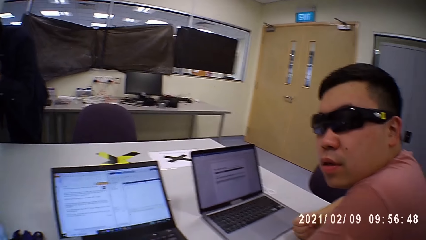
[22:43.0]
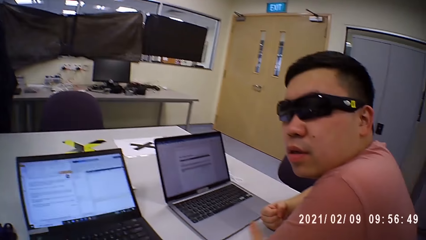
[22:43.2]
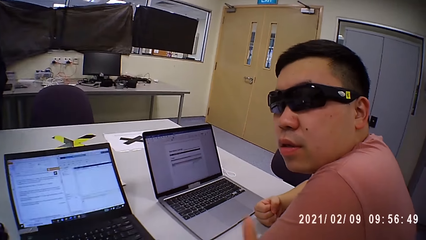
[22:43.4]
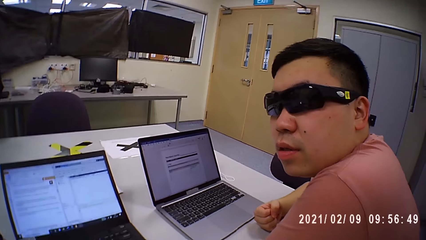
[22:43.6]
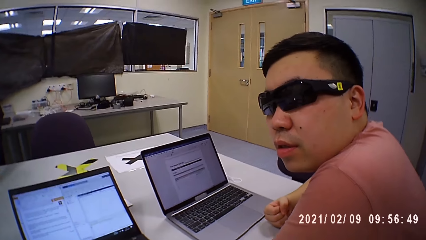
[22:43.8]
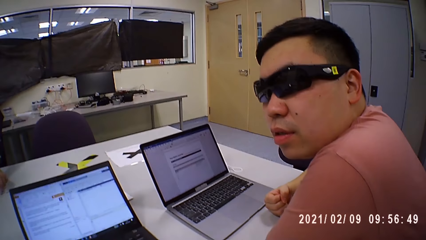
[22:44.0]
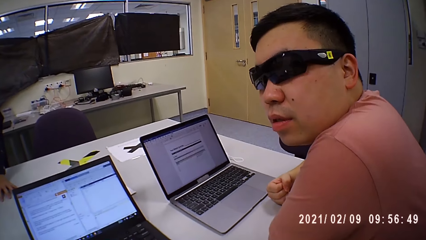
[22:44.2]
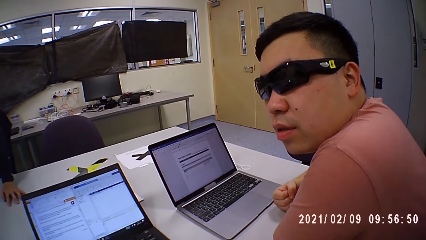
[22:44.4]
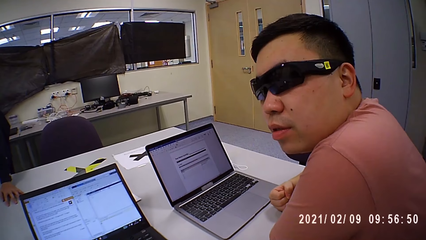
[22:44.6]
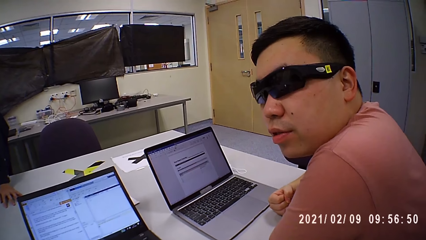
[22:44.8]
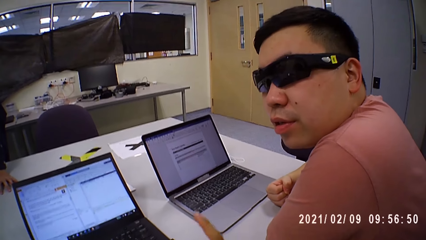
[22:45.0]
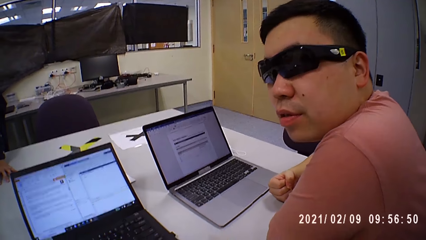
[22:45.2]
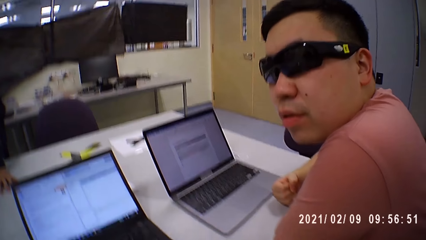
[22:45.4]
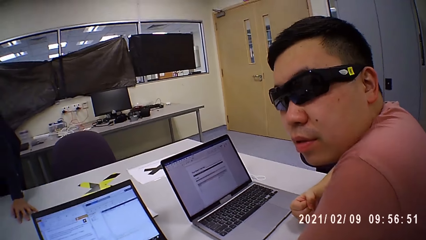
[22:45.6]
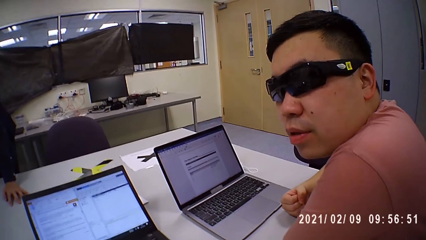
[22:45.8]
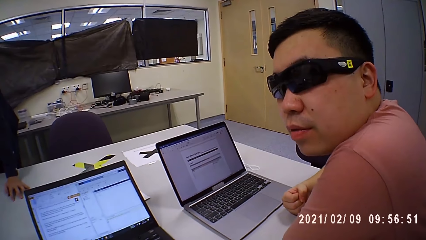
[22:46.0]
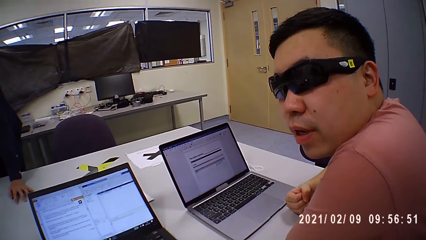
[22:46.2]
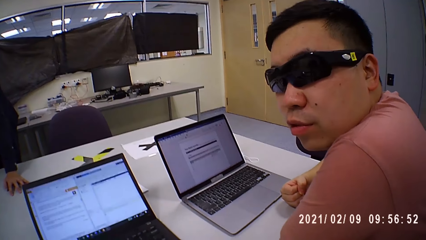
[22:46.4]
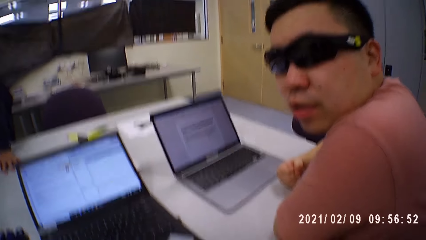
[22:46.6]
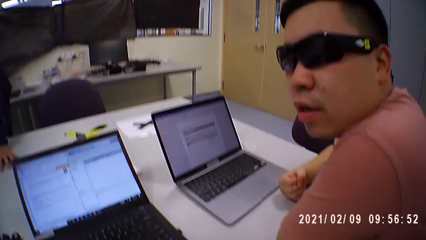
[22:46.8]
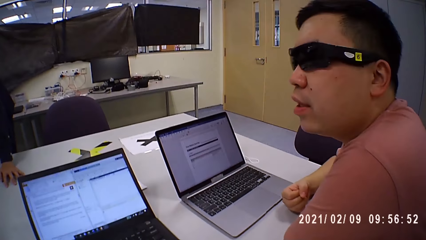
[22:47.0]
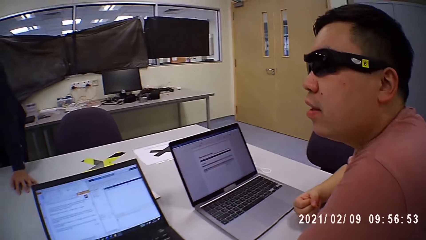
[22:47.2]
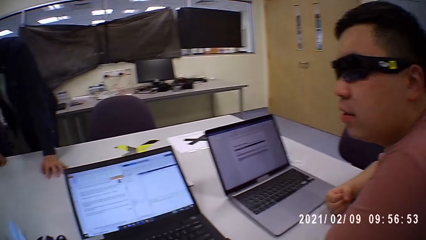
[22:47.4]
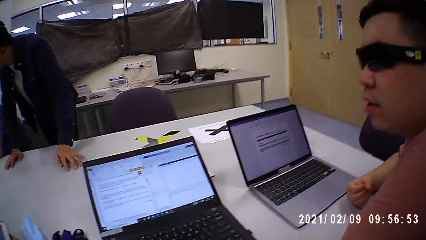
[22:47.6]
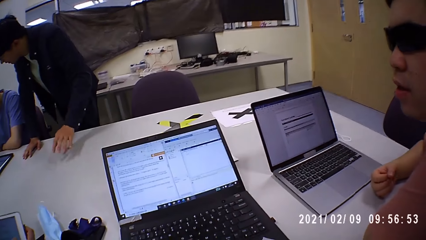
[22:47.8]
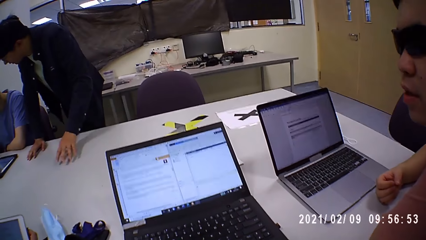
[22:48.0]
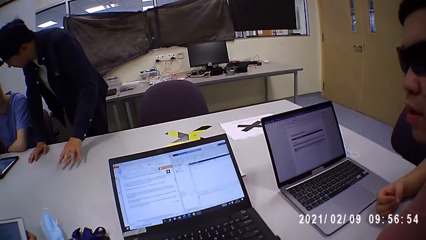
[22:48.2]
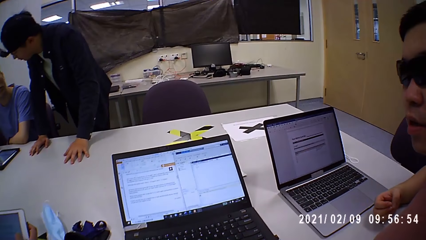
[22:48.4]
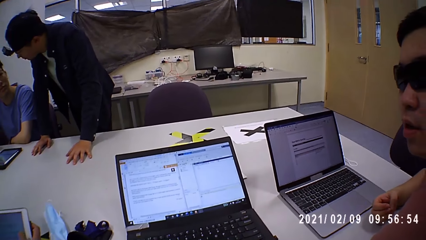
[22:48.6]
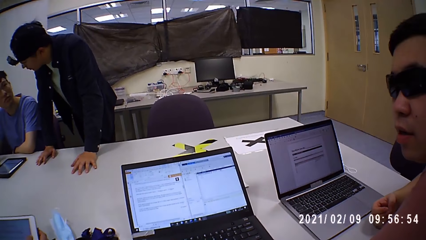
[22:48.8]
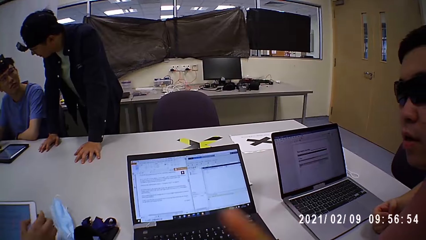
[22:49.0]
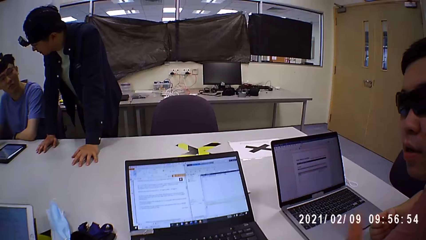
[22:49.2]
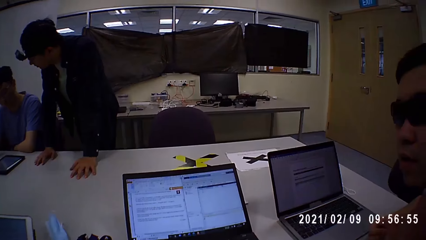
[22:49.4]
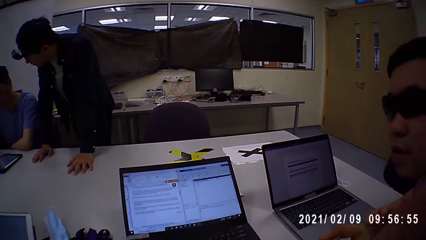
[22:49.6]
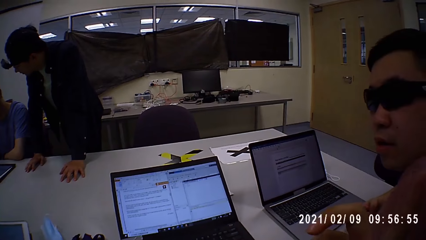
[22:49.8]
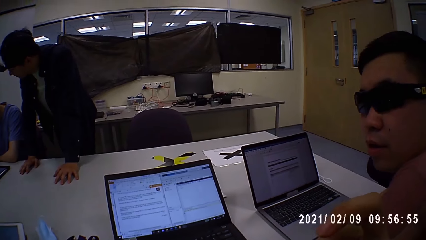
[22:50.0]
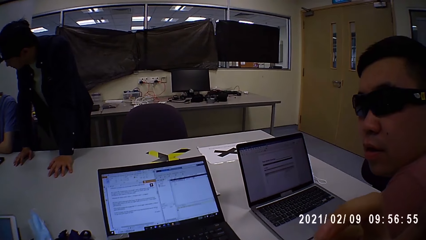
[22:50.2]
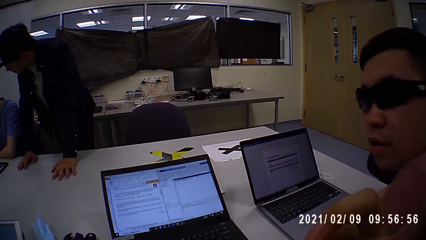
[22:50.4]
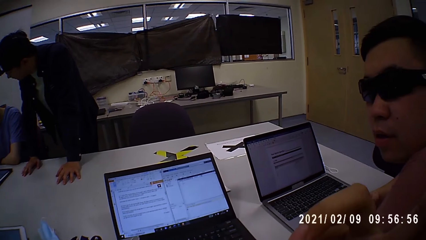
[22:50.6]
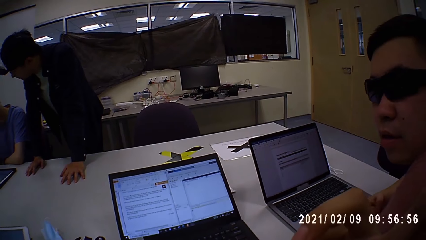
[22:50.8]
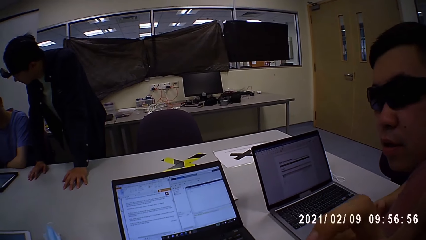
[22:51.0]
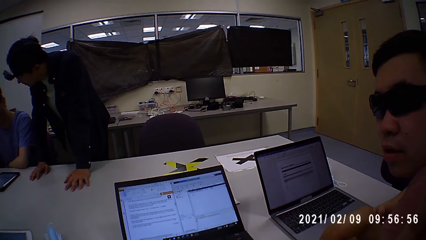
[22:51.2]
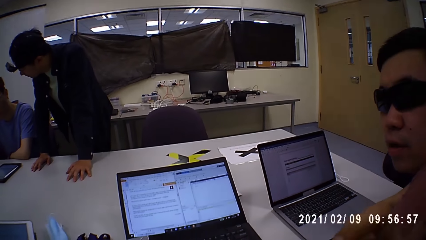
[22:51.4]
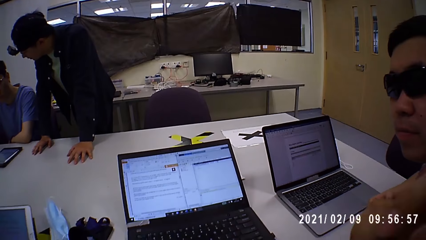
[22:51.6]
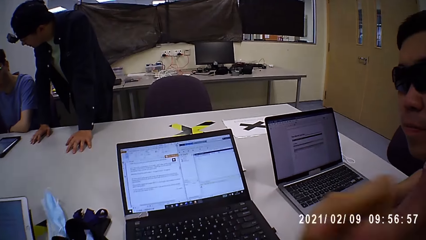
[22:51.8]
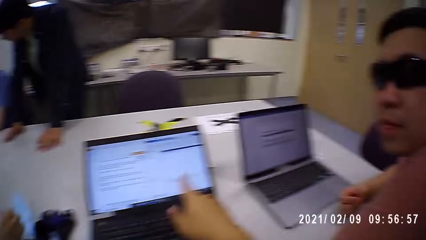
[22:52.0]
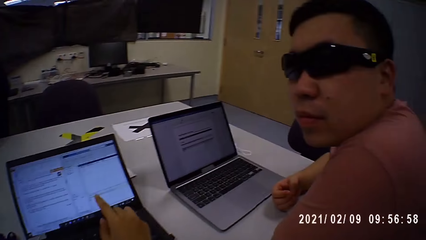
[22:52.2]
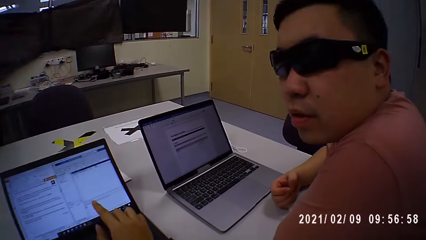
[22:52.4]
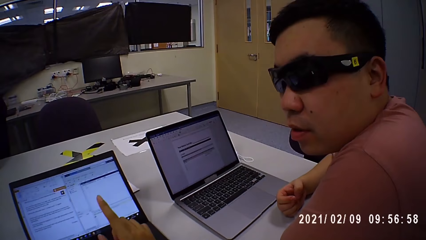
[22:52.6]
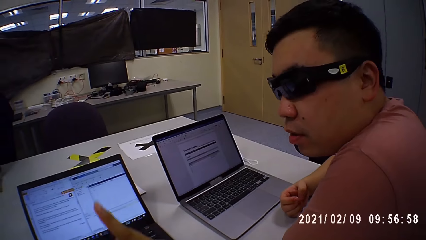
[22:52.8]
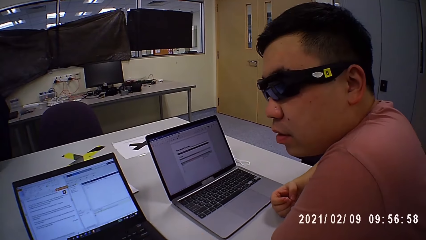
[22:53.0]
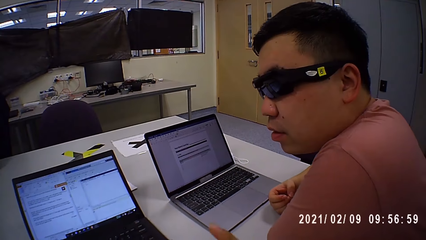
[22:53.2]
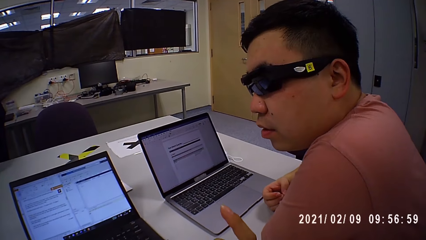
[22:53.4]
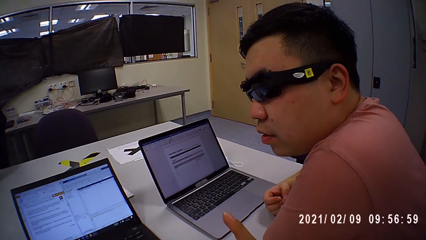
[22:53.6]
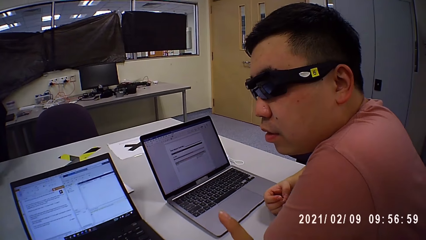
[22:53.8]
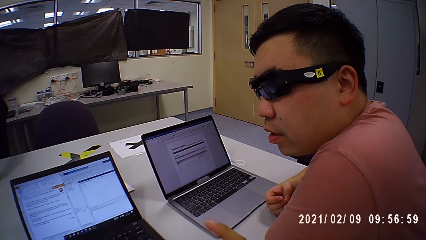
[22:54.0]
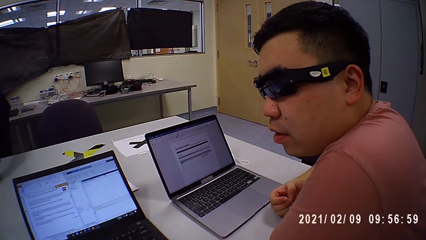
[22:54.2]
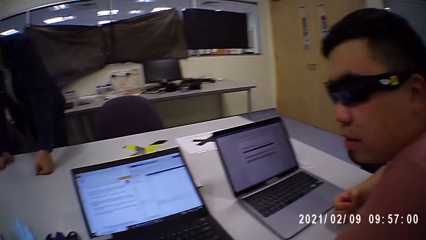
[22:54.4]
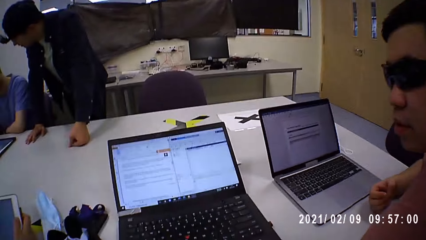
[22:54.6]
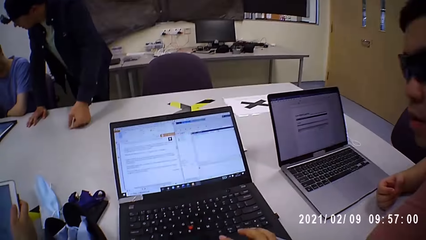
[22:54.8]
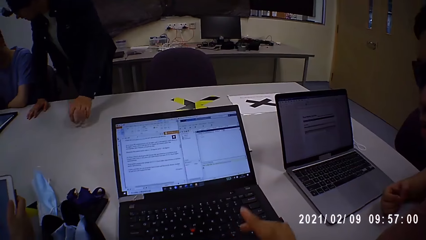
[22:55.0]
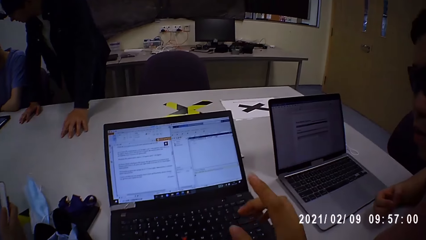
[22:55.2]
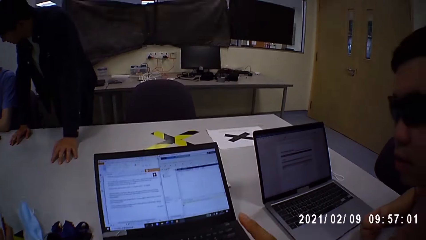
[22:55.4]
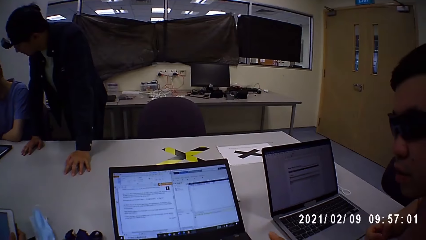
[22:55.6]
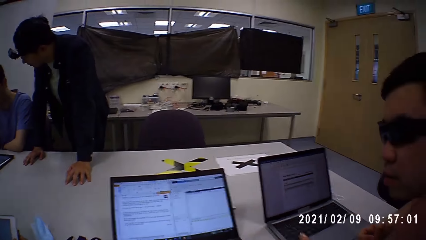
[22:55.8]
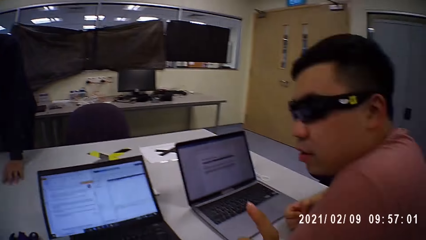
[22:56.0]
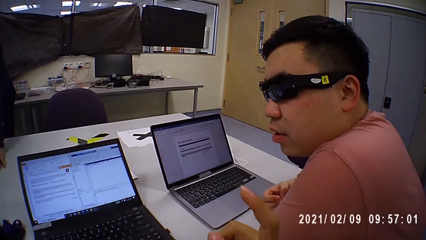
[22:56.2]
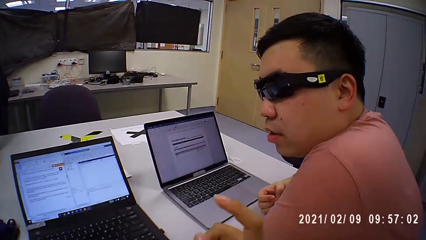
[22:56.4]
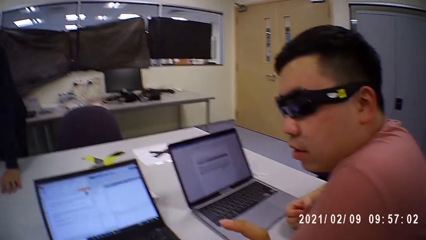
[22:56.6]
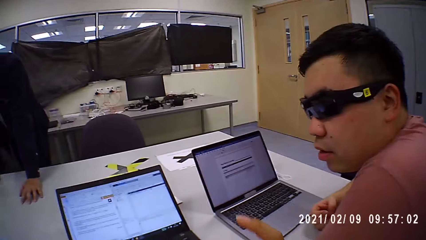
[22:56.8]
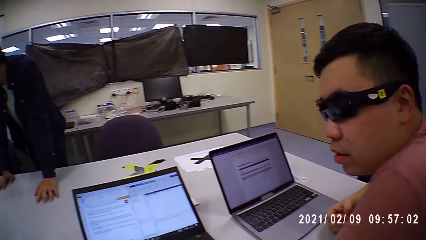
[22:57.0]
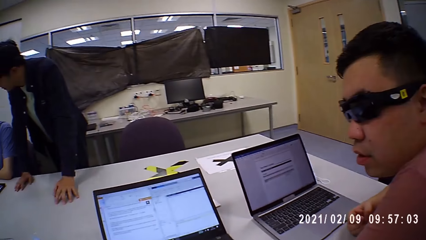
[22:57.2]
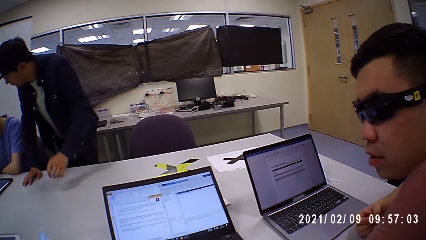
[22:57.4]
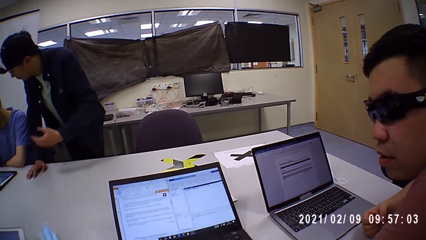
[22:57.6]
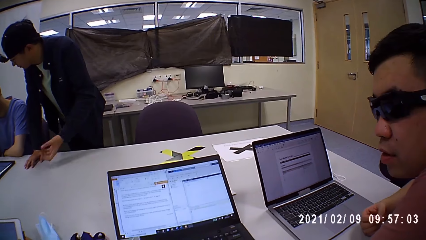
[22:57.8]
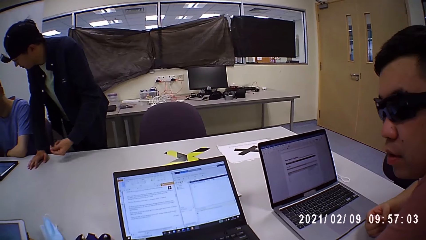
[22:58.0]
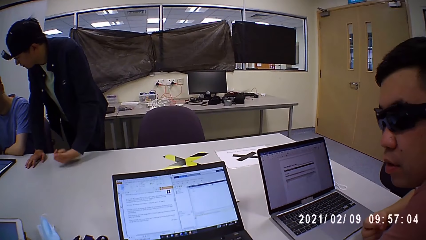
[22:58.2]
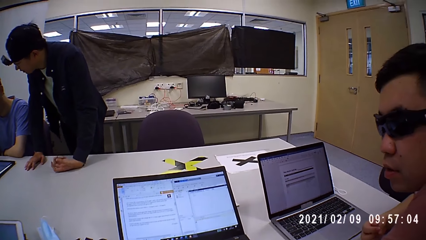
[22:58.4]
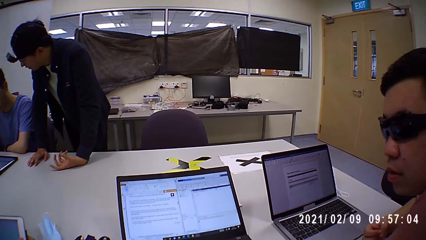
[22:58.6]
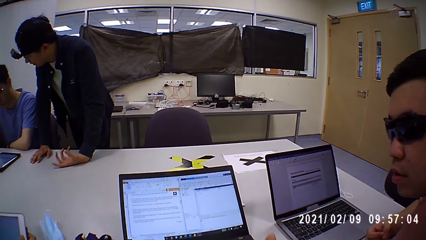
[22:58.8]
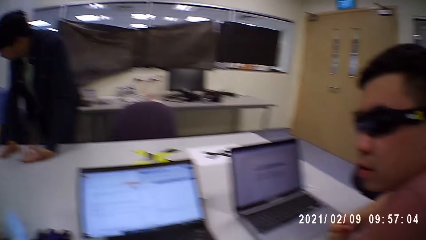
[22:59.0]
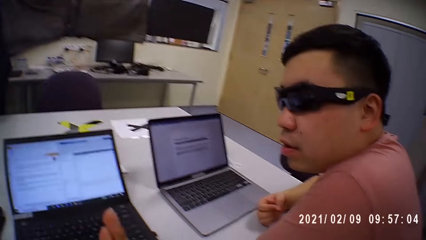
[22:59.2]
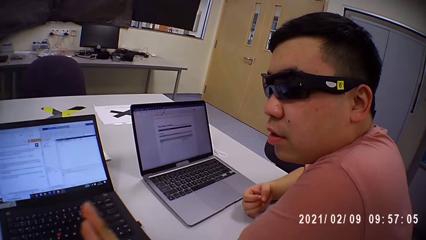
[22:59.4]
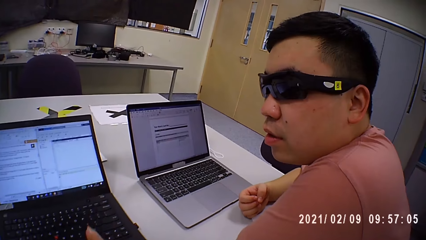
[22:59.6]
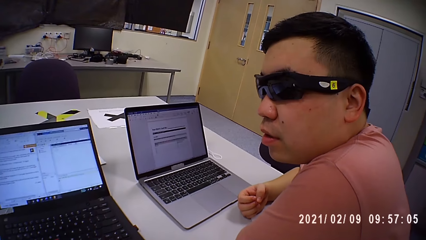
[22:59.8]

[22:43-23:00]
The camera wearer points at the person. They talk to another person.
